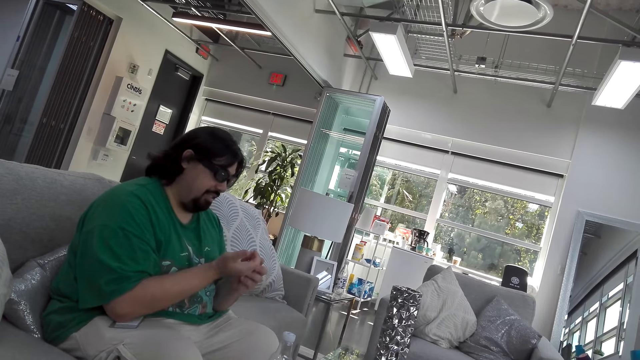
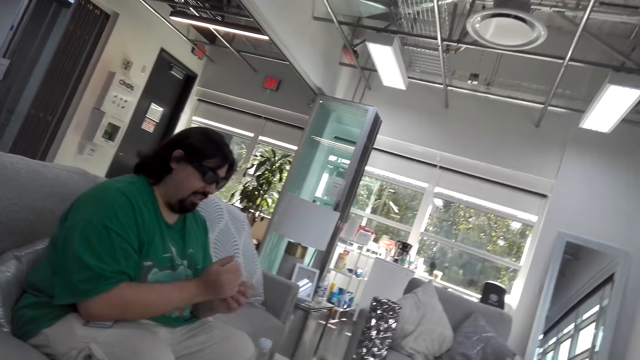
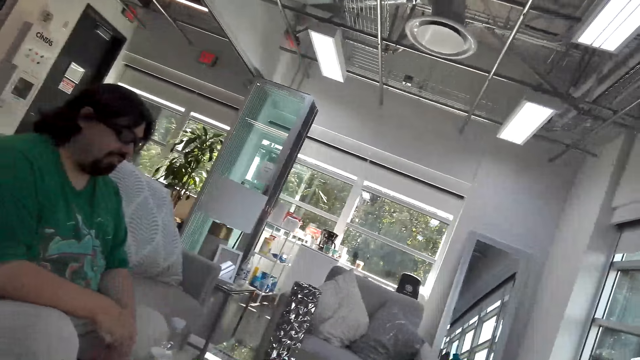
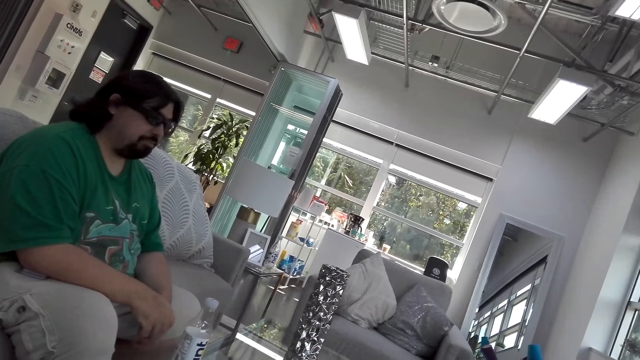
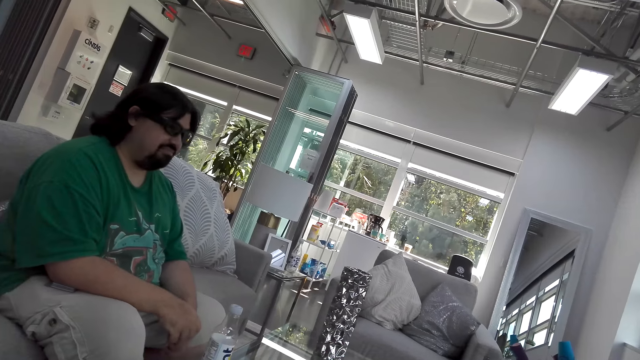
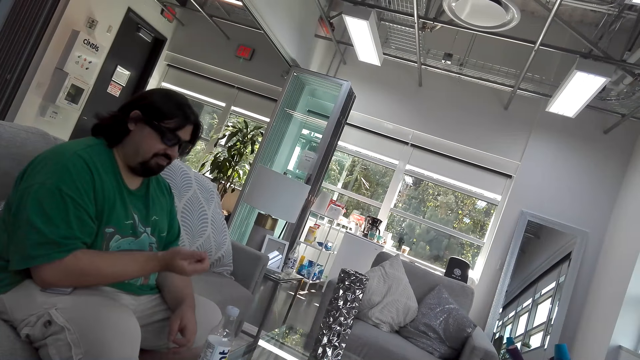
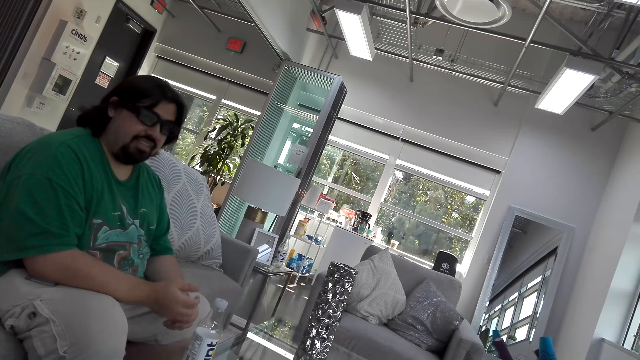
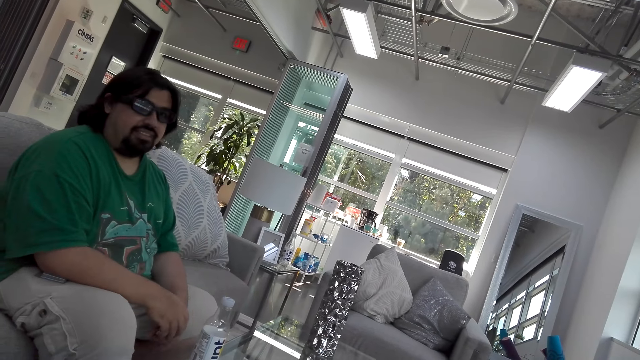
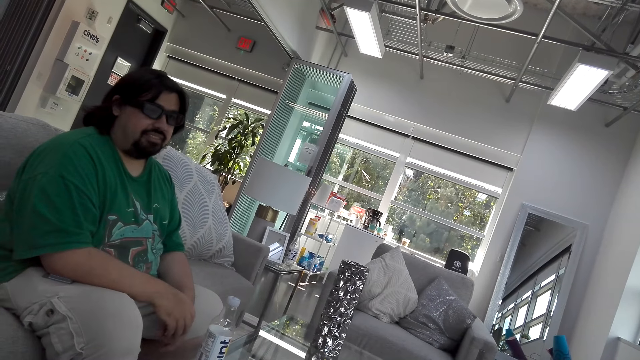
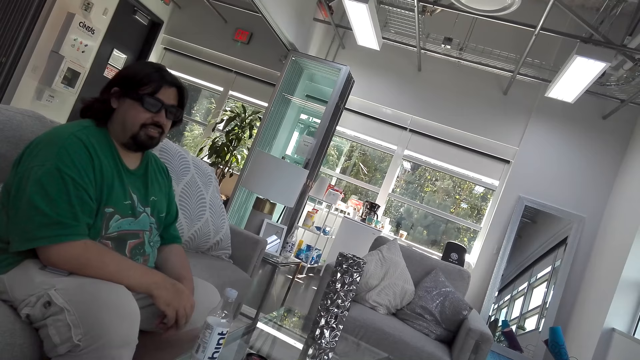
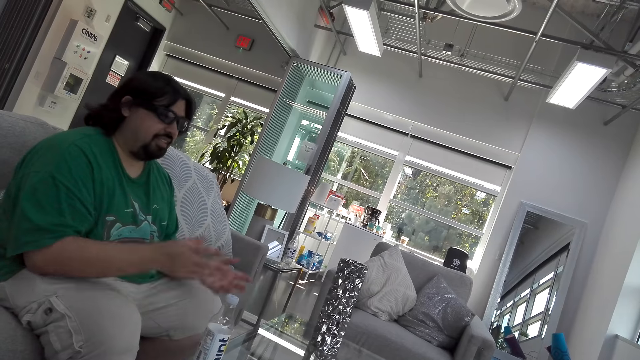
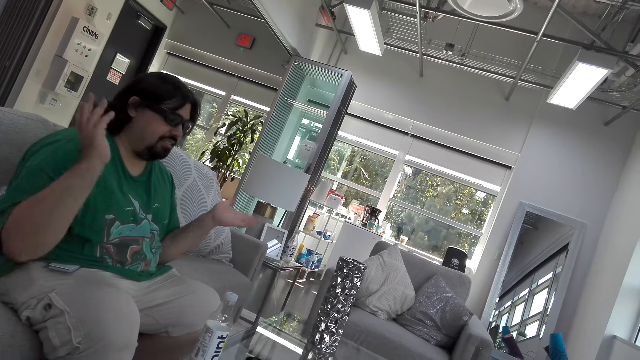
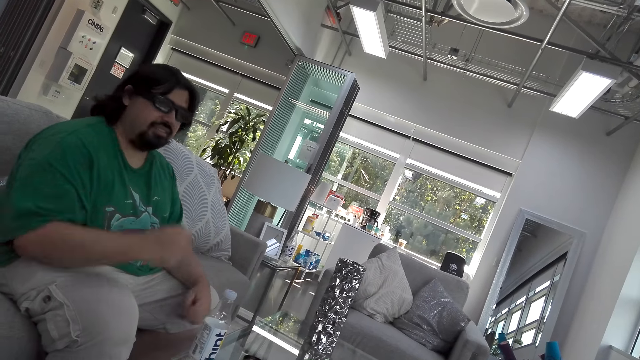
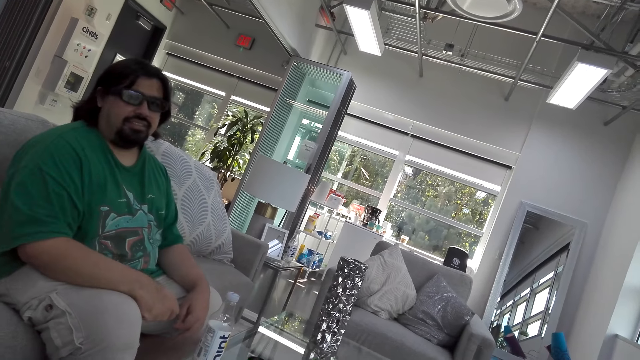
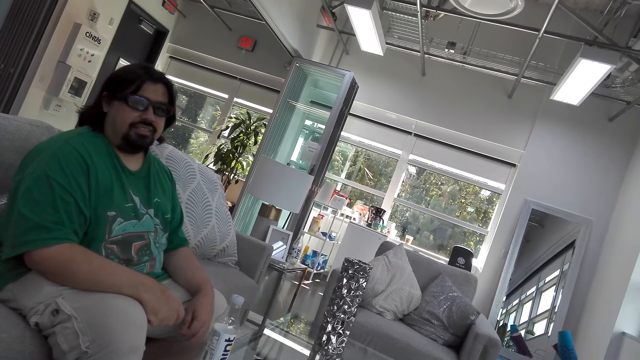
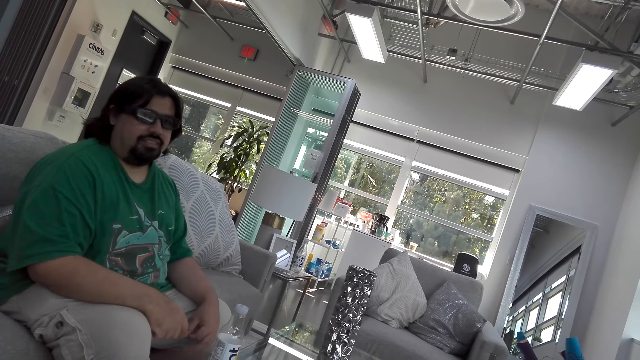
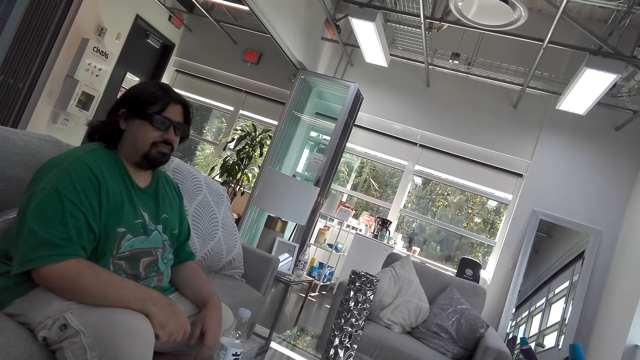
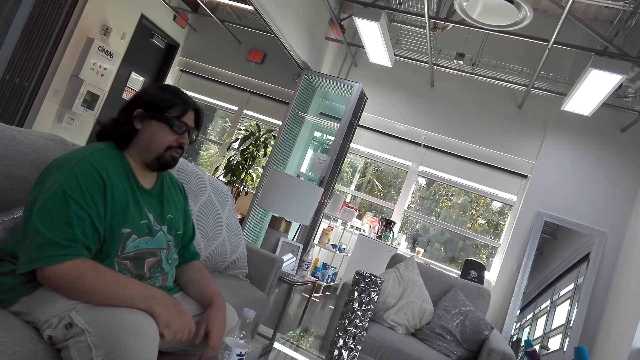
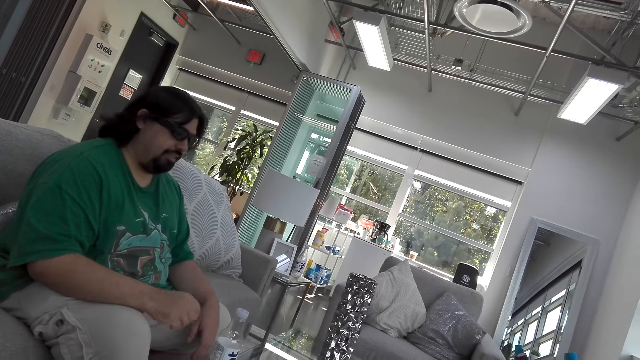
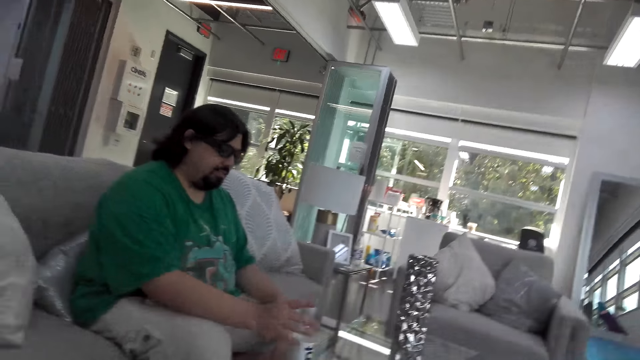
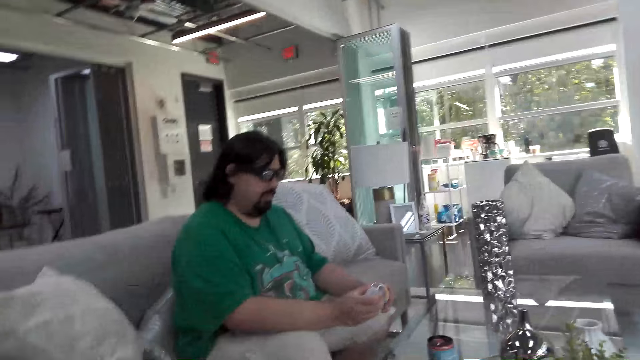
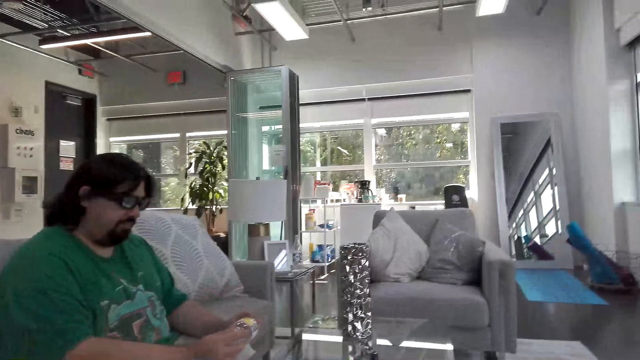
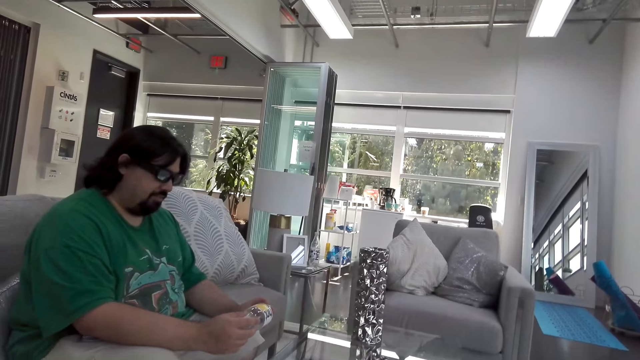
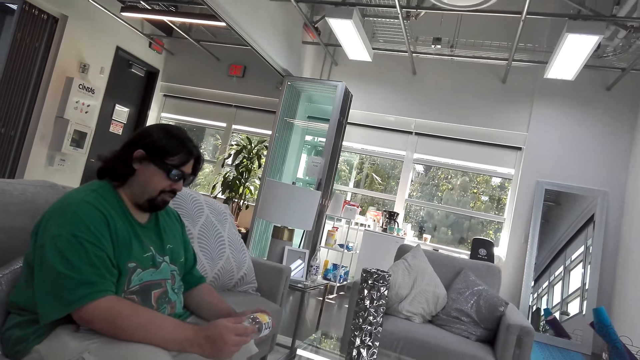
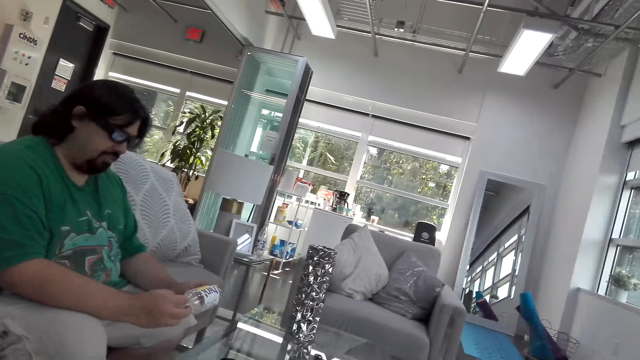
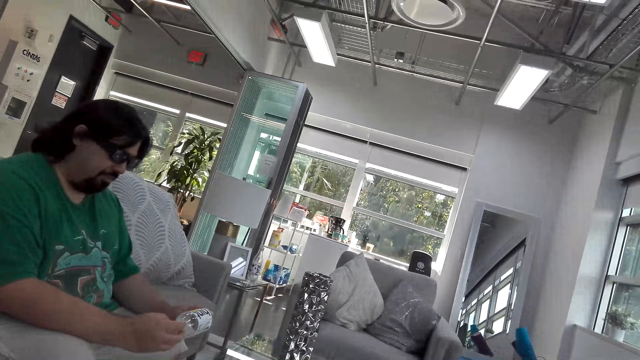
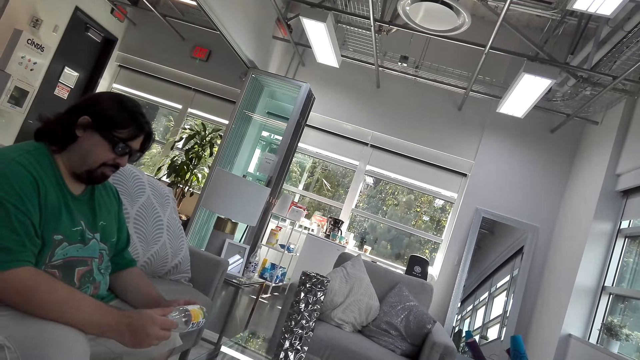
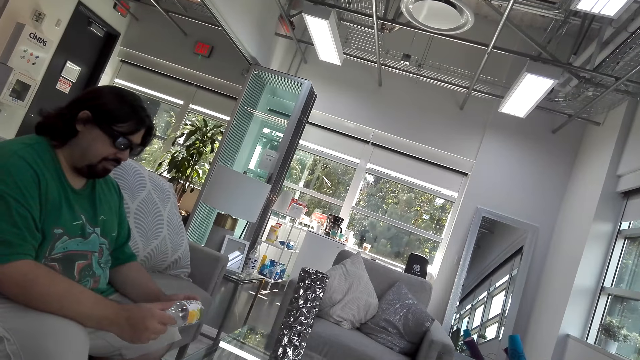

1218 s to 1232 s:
A man puts his hands together. The camera wearer talks. The man talks. The camera wearer talks. The man moves his hand. The man moves his hands. The camera wearer talks. The man talks. The man takes the water bottle on the table. The camera wearer talks. The man talks.

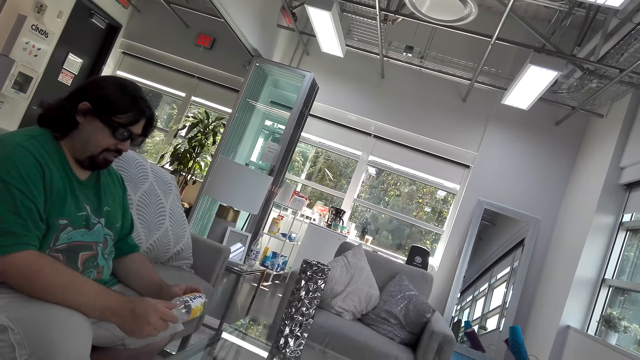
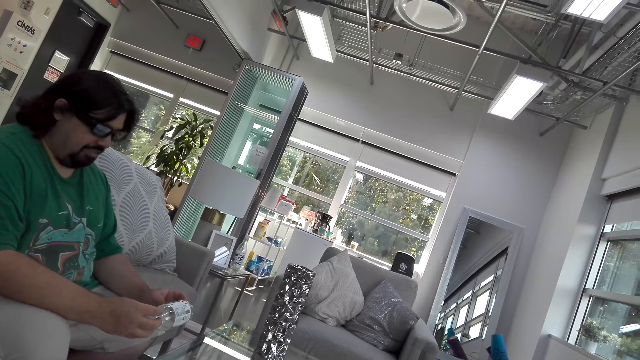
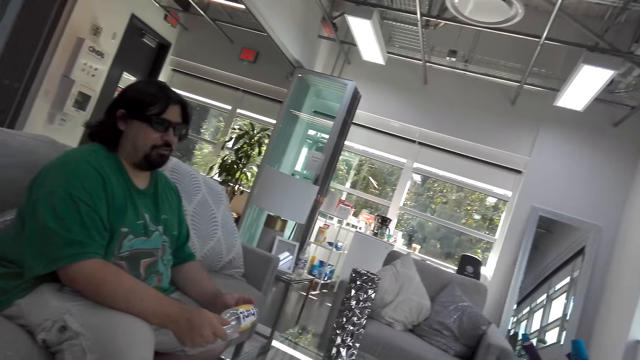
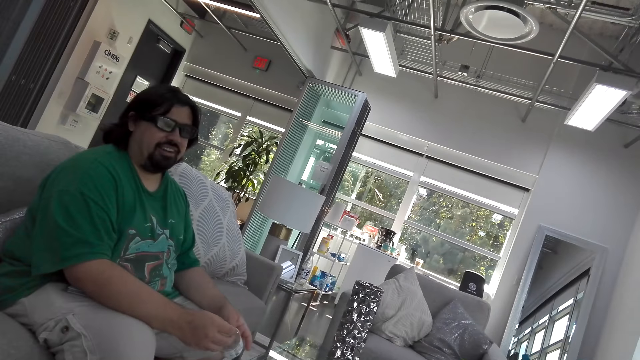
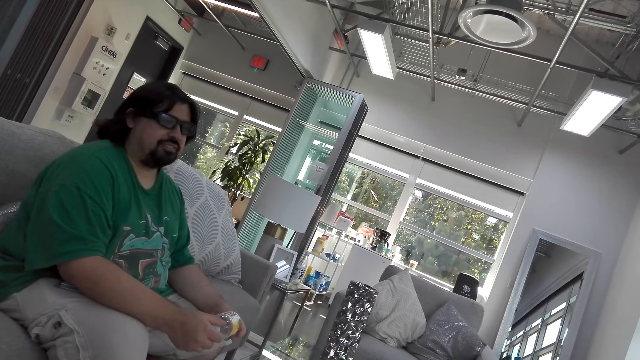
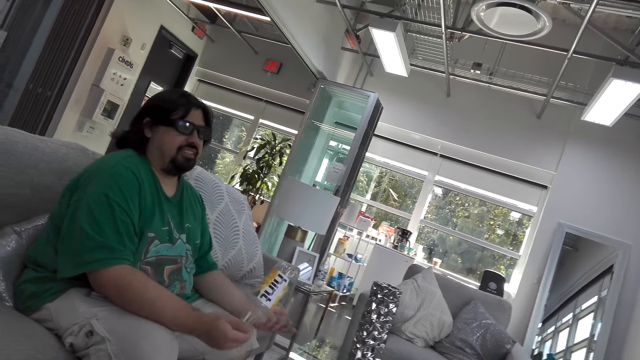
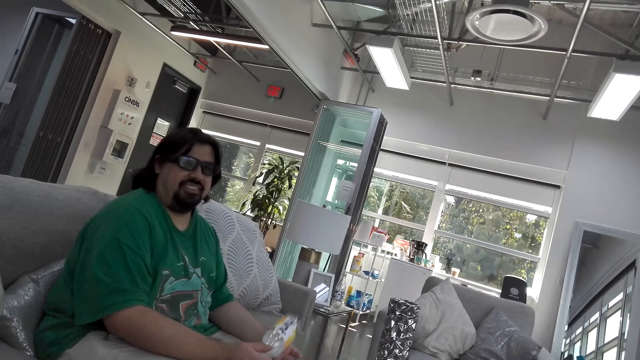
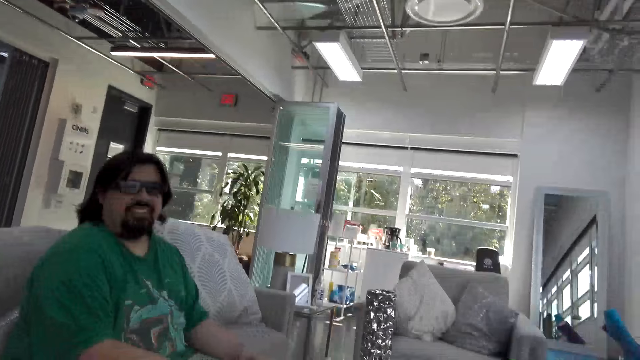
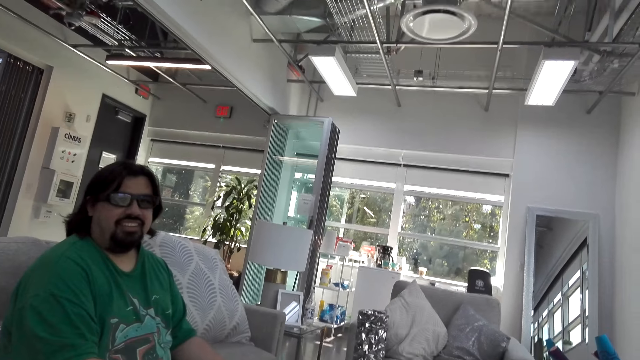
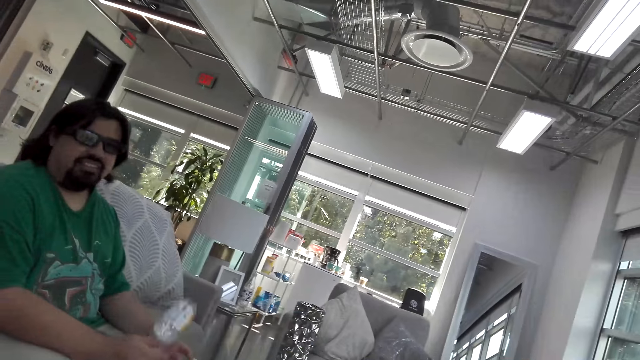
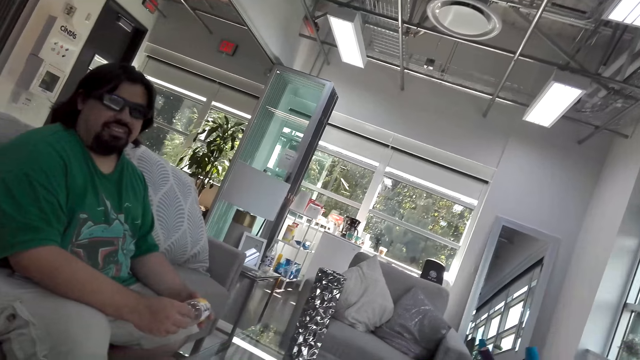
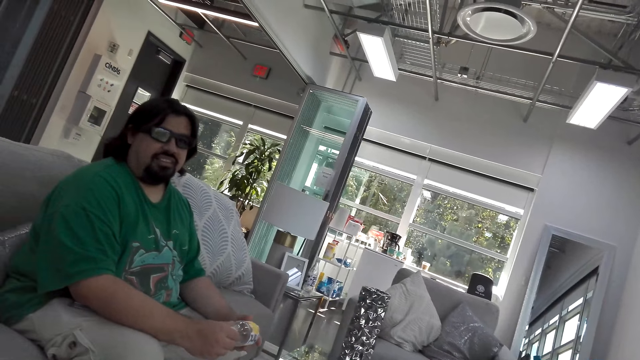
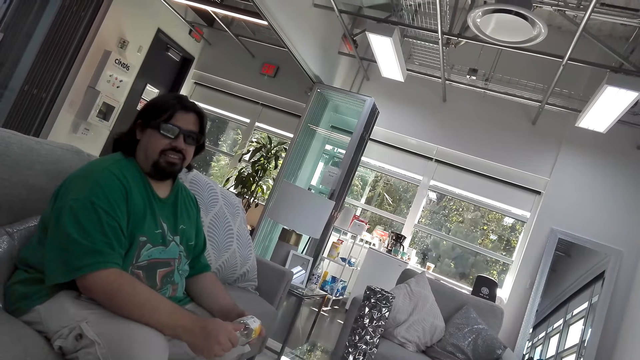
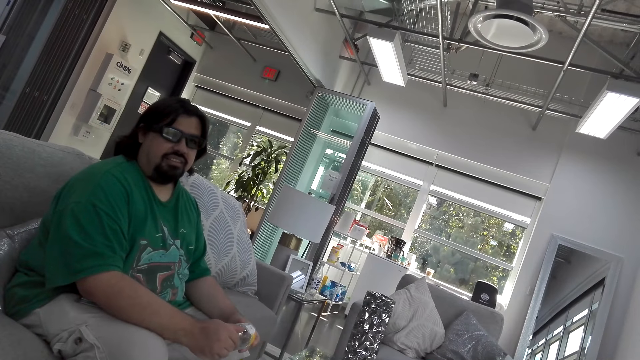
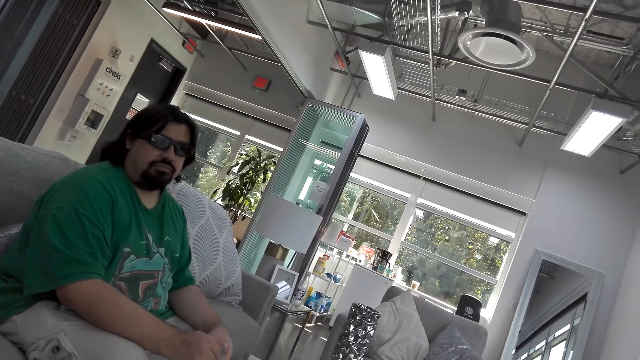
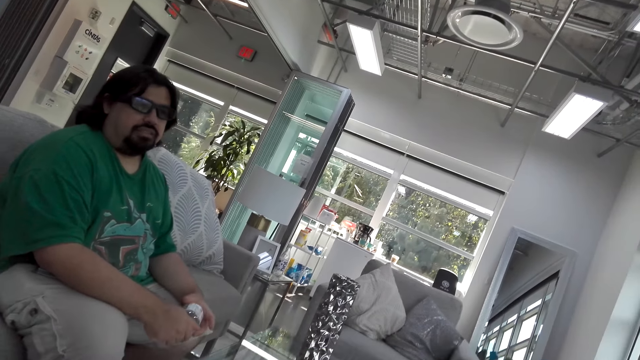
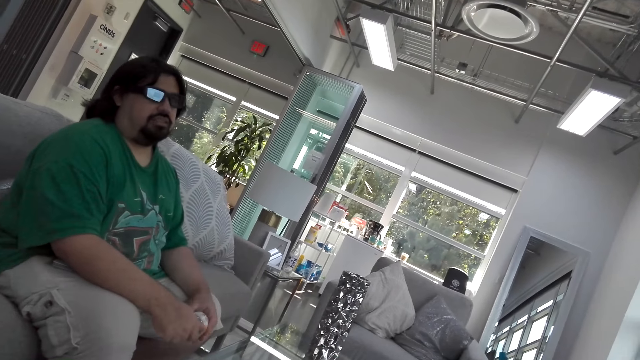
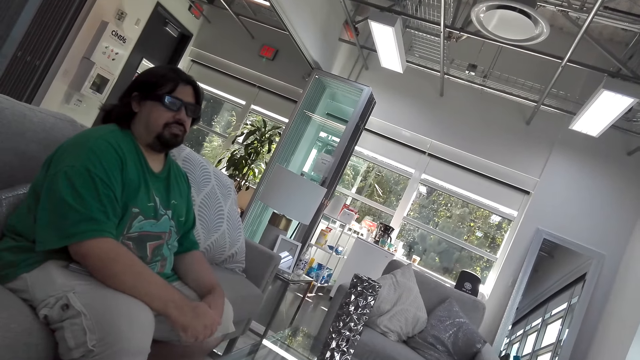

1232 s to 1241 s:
A man moves the water bottle in his hands. The camera wearer talks. The man talks. The man moves the water bottle in his hand. The camera wearer talks.
